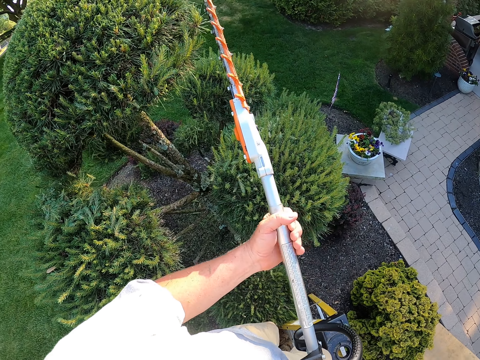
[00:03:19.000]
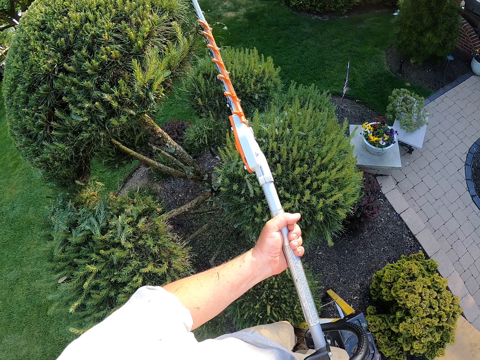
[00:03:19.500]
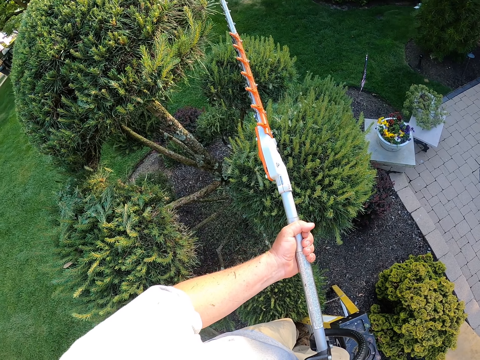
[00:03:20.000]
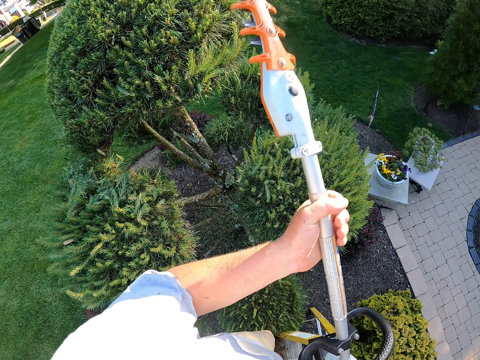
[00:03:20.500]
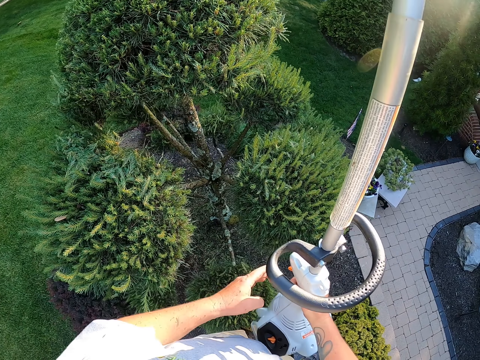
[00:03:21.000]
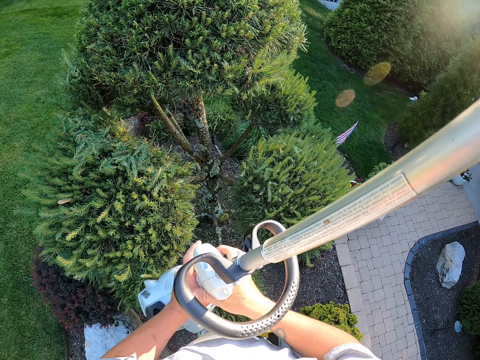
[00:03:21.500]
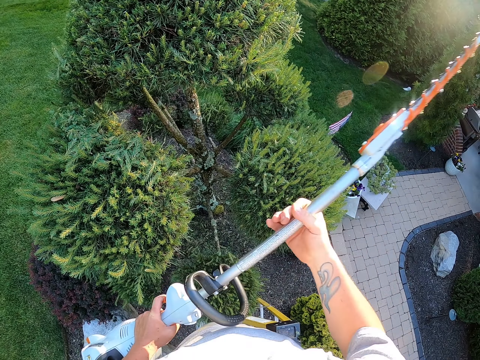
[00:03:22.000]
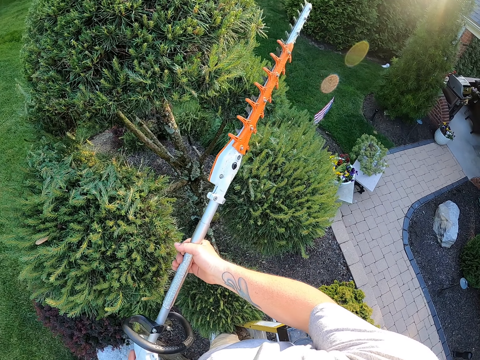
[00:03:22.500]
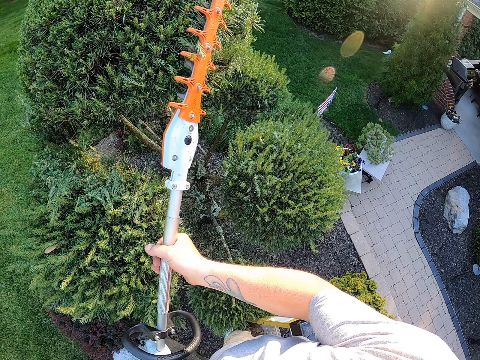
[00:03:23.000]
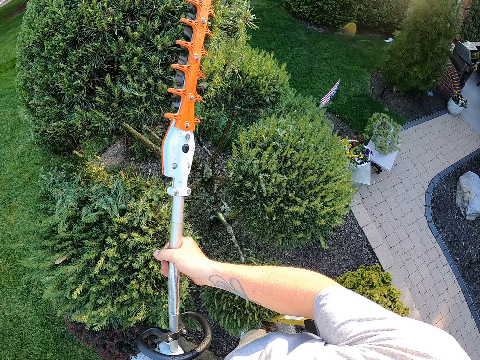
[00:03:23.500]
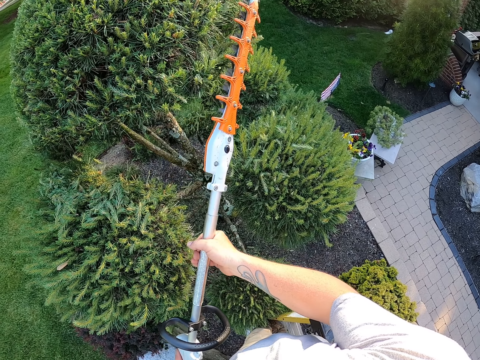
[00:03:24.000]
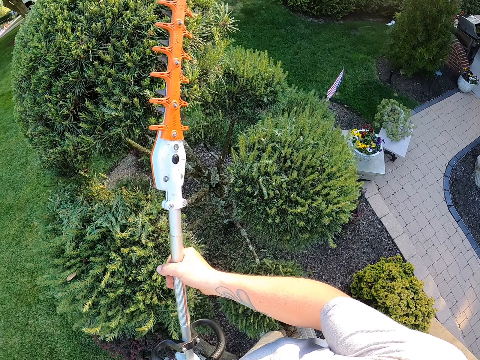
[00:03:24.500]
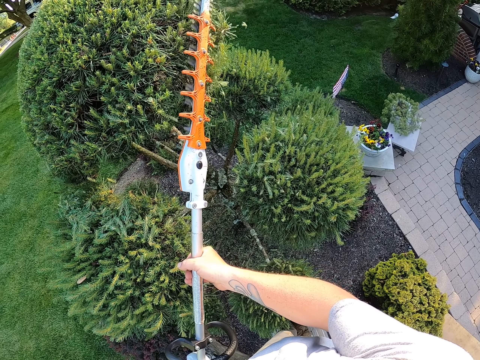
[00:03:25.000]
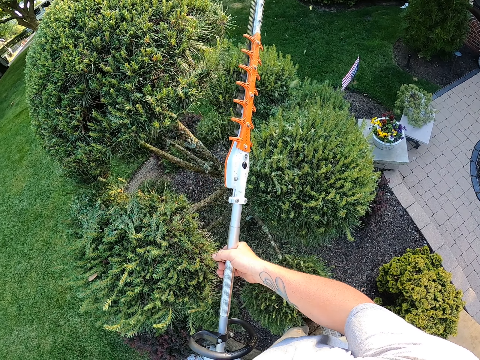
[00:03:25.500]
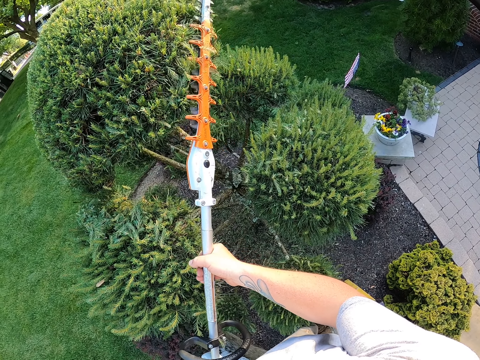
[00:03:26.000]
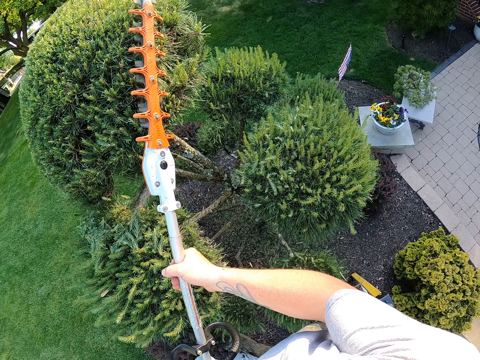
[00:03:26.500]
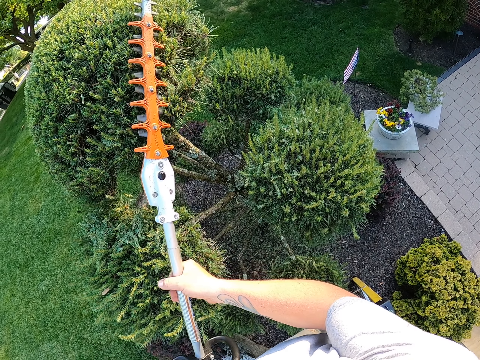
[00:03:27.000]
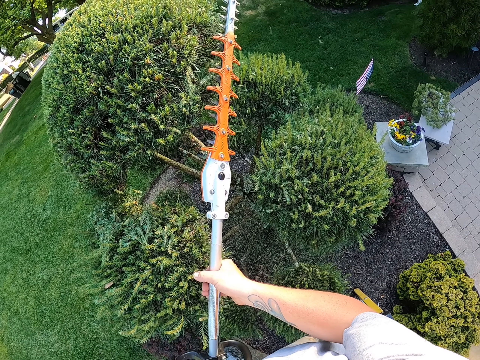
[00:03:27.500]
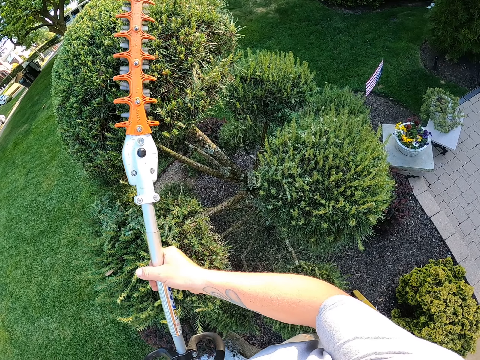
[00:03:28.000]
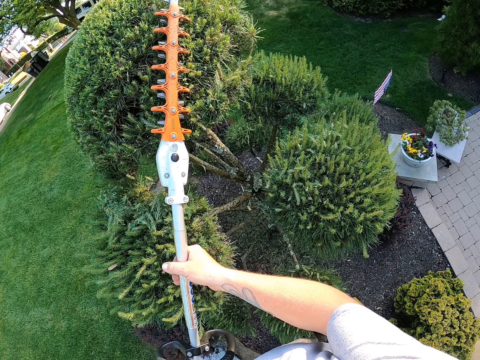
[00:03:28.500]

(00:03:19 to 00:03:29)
The camera wearer turns the machine on with the other hand. They trim the trees.

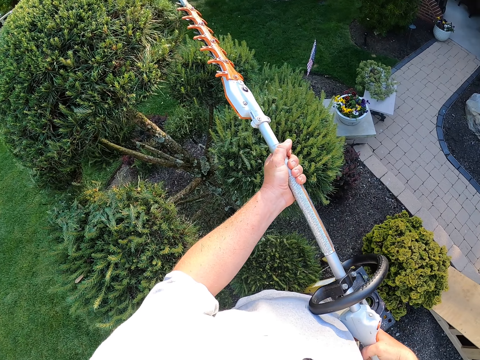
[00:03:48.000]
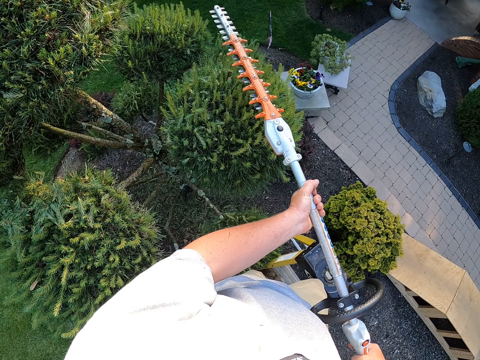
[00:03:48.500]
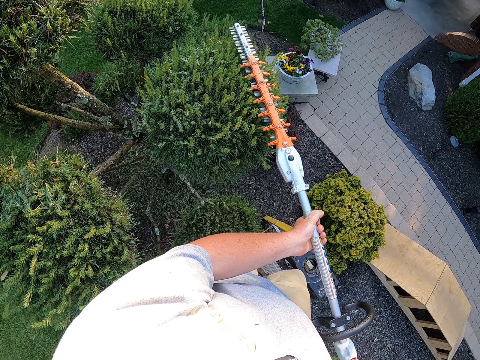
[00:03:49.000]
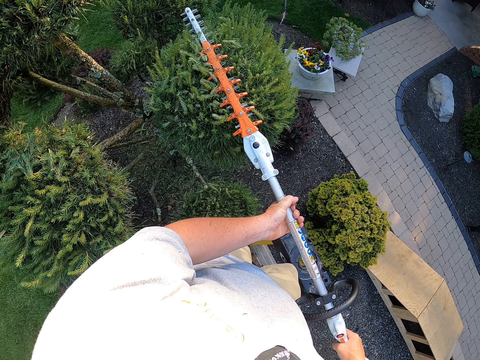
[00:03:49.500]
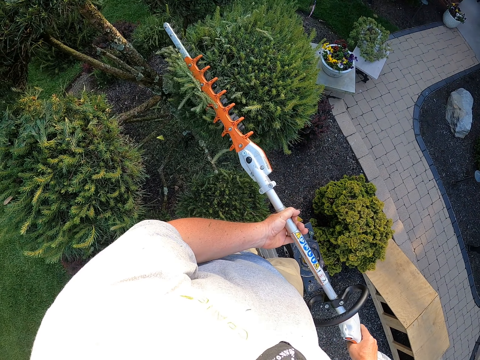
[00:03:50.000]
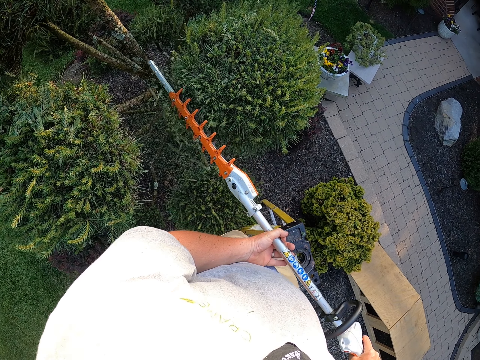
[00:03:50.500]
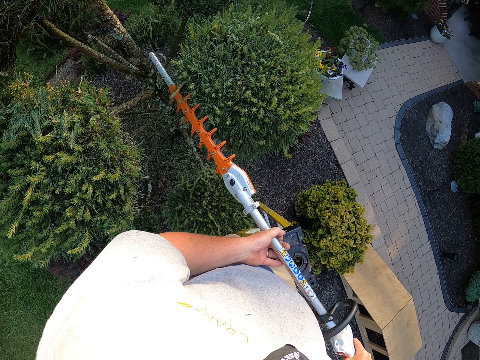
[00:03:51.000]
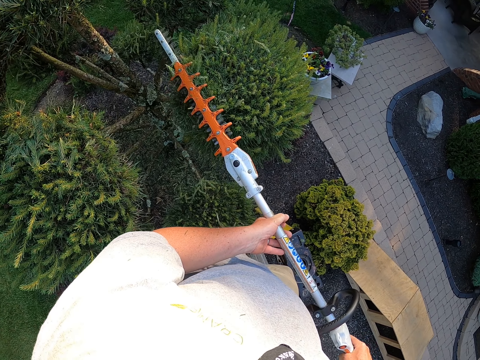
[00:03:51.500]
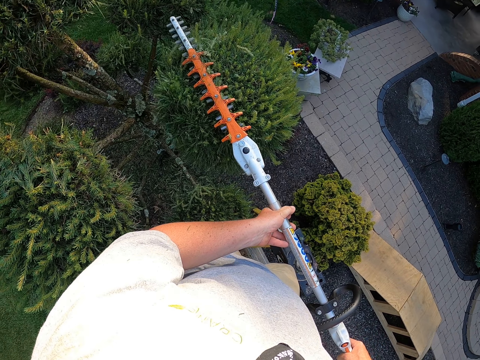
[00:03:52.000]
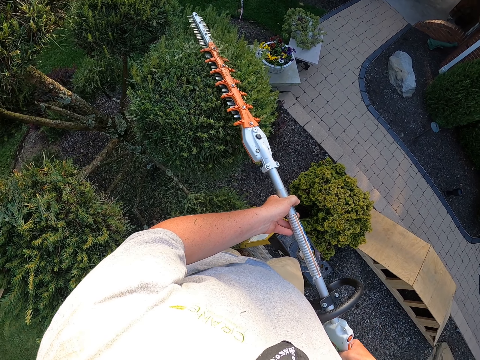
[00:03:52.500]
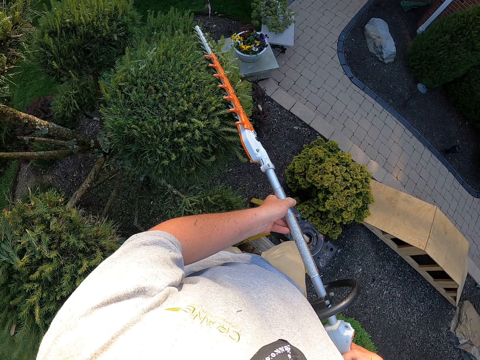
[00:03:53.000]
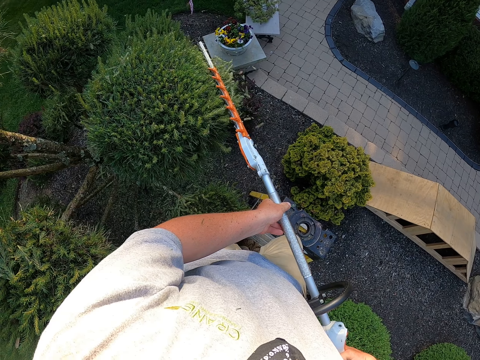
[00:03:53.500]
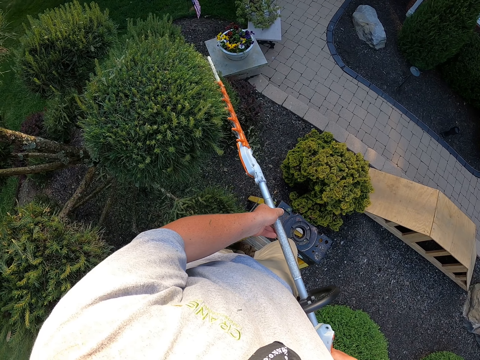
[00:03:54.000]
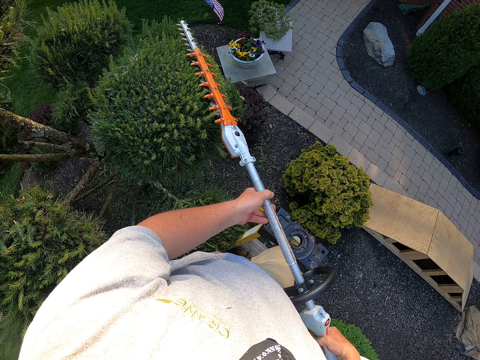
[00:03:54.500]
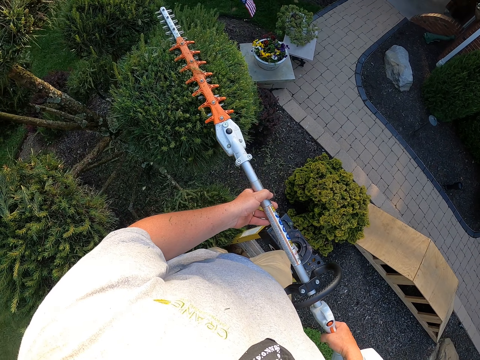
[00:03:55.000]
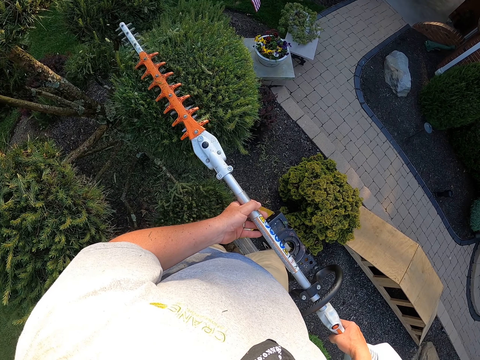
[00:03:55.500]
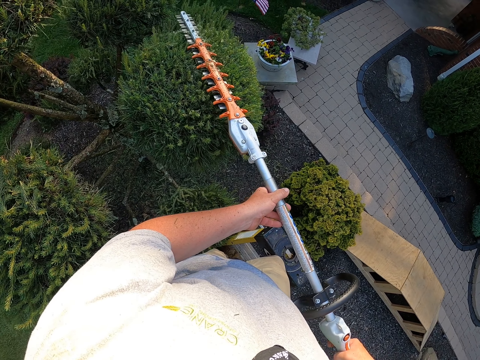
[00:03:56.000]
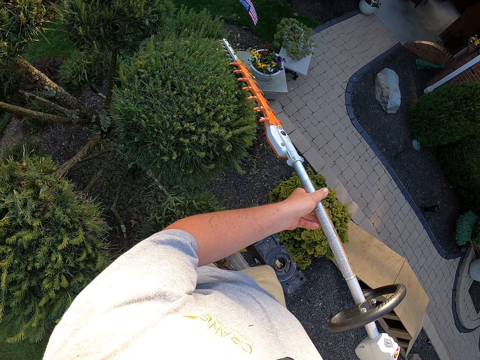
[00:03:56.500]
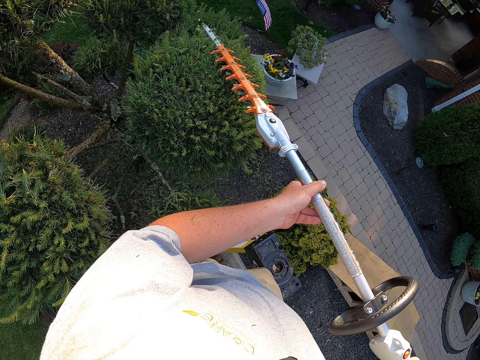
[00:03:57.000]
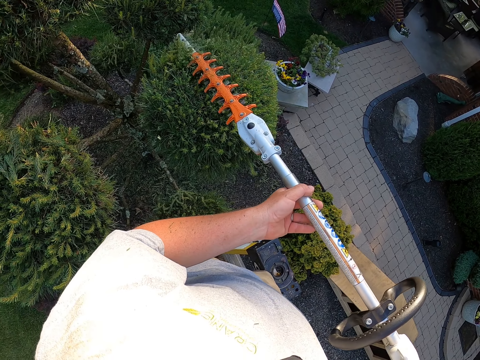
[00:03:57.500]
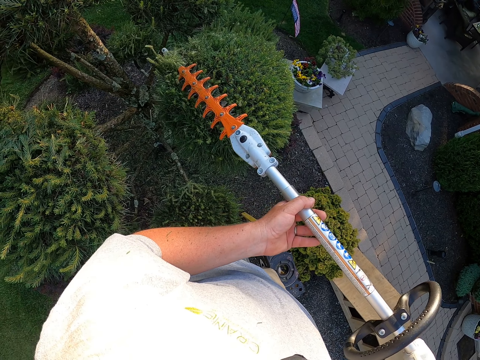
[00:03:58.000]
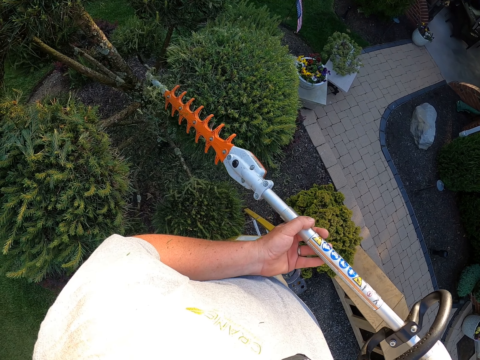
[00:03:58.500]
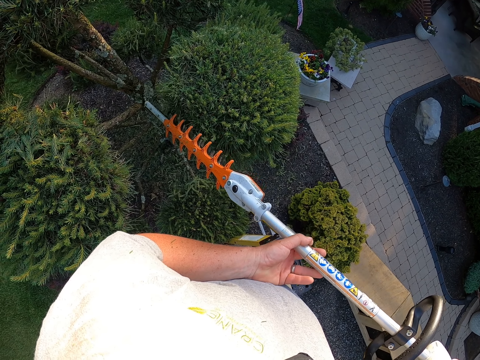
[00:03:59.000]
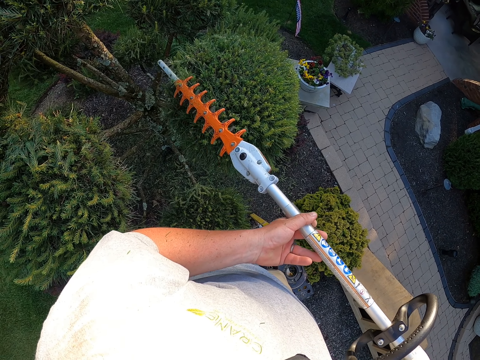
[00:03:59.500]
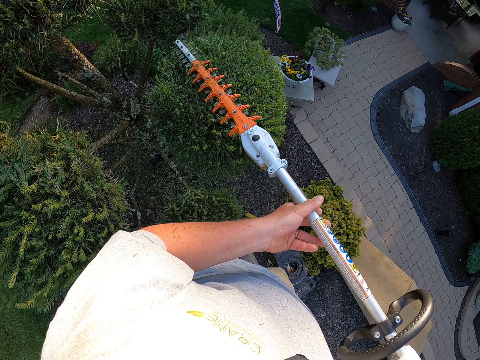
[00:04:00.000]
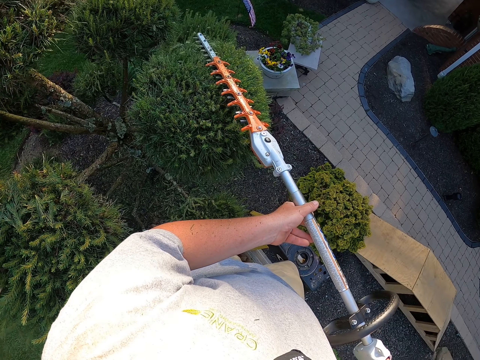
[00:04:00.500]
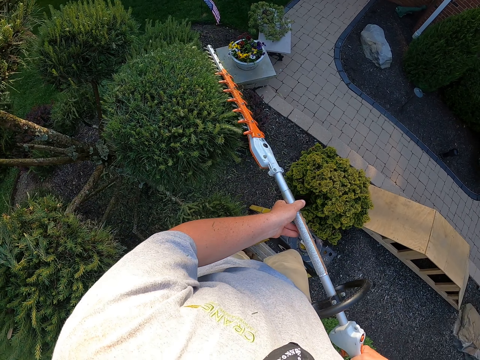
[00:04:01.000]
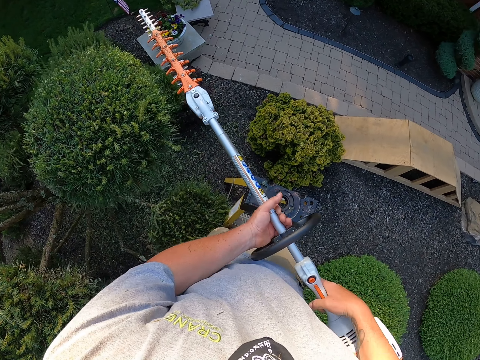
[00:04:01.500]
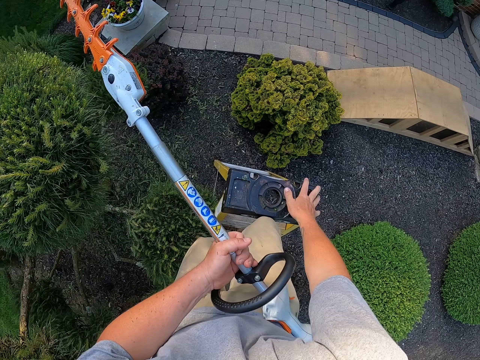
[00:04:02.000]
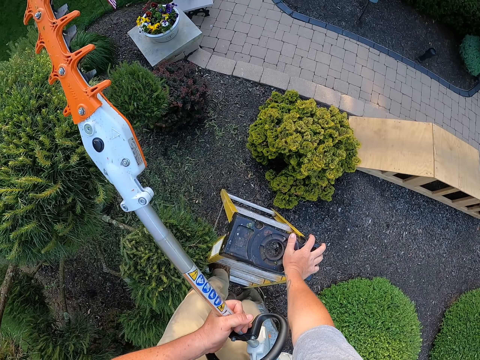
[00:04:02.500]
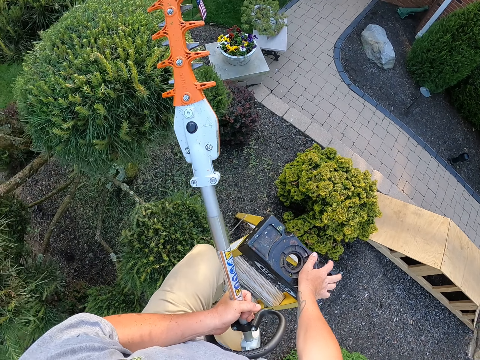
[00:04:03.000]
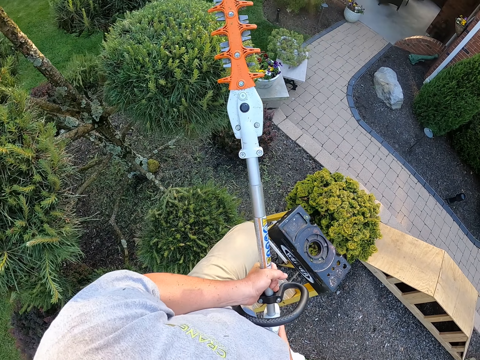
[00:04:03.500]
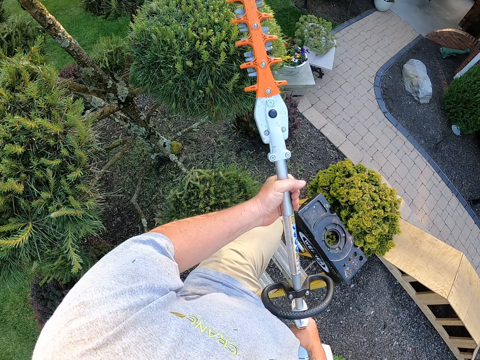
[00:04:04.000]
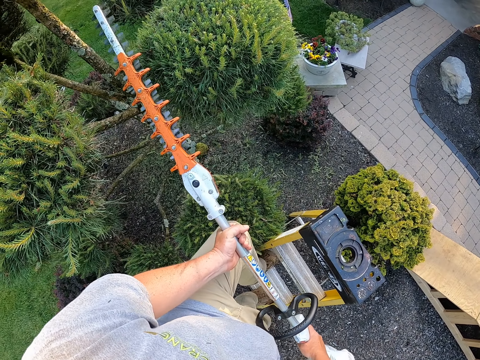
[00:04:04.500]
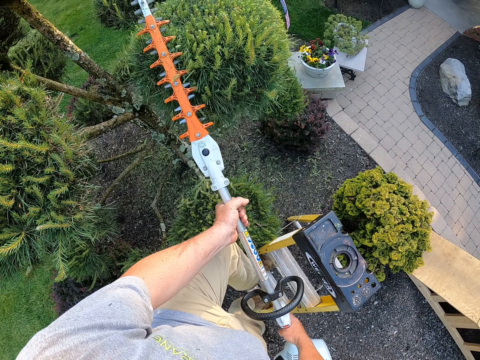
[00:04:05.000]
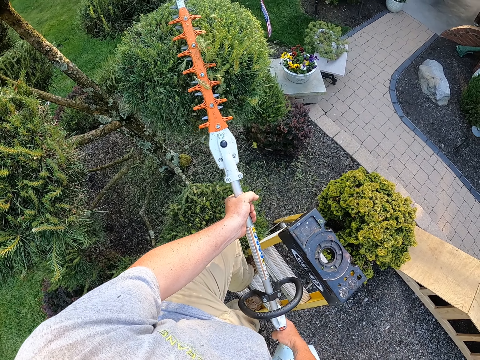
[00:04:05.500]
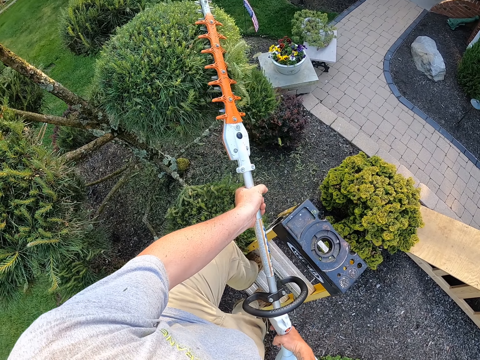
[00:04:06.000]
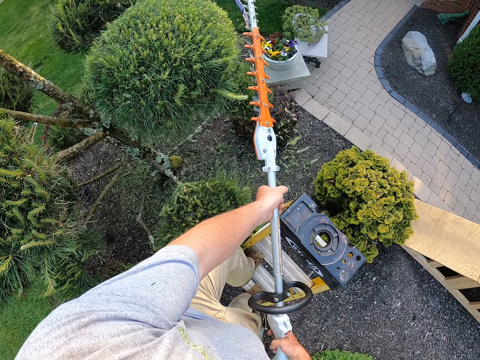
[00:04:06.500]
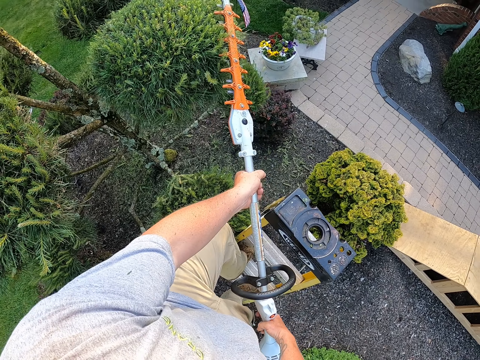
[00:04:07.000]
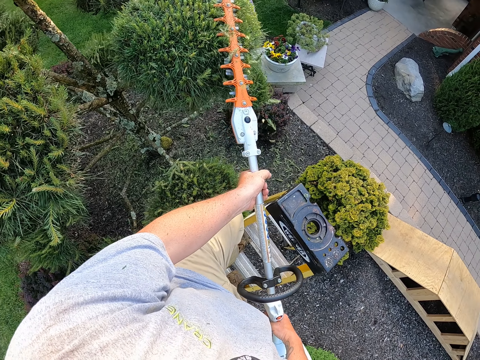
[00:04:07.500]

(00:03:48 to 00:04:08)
The camera wearer trims the trees. They walk down the ladder. They trim the shrub.
